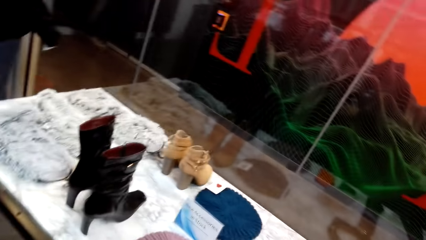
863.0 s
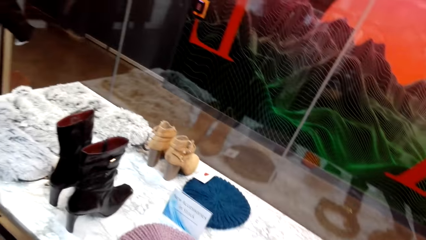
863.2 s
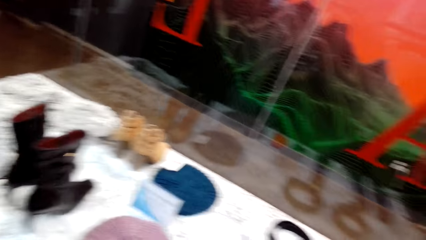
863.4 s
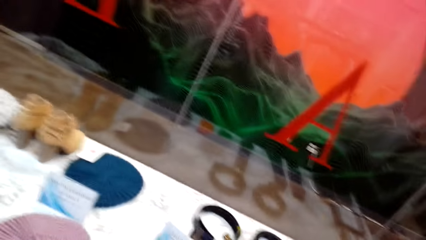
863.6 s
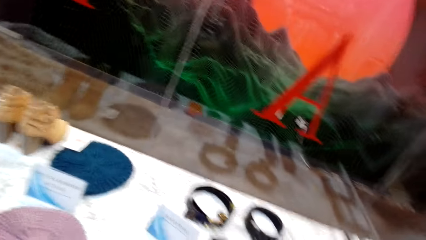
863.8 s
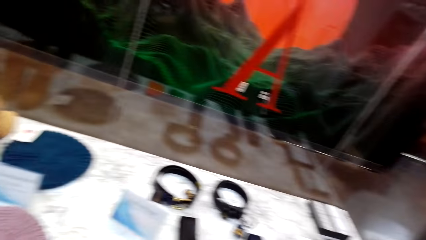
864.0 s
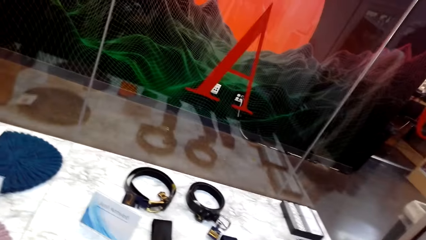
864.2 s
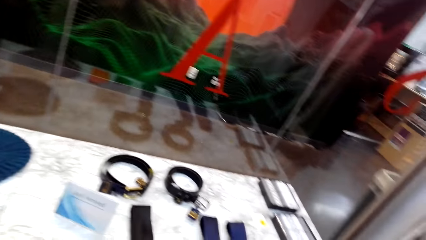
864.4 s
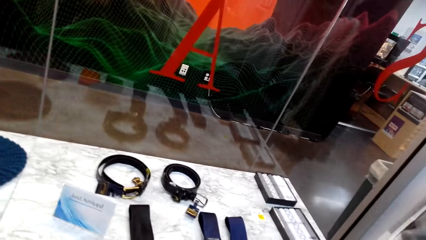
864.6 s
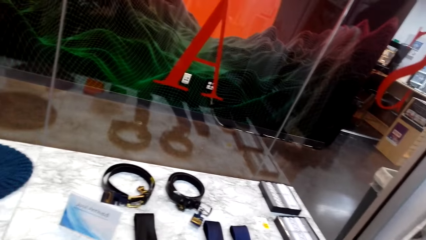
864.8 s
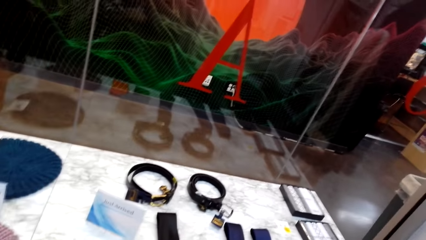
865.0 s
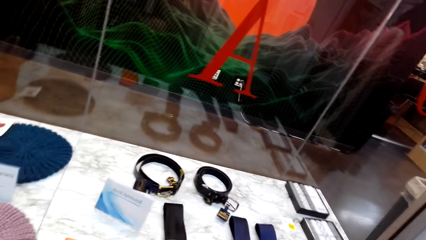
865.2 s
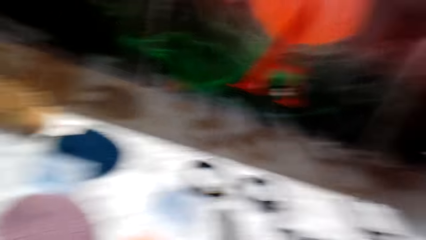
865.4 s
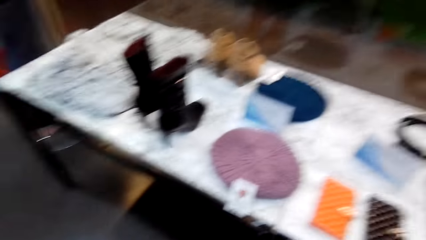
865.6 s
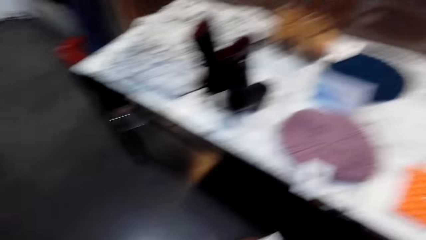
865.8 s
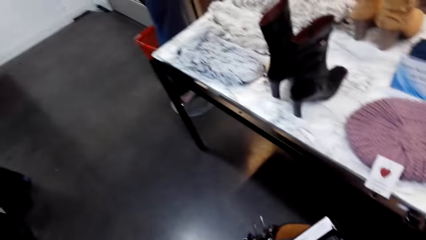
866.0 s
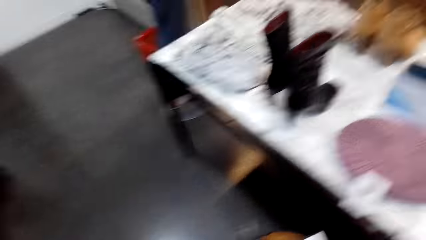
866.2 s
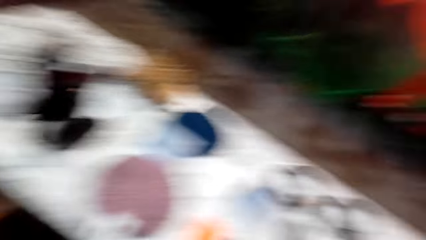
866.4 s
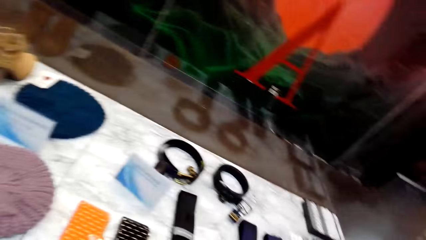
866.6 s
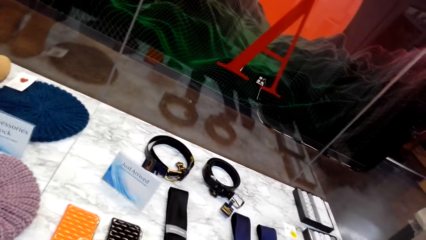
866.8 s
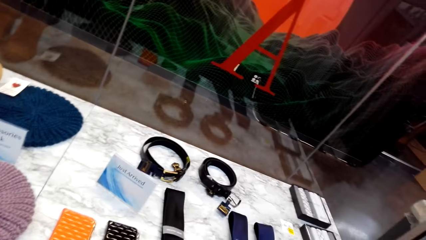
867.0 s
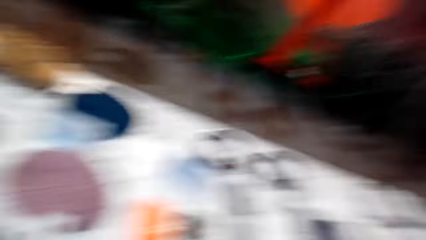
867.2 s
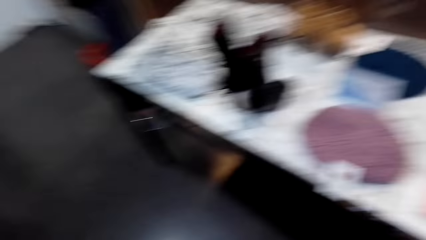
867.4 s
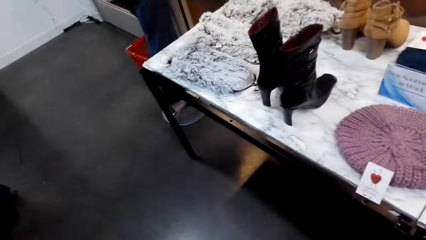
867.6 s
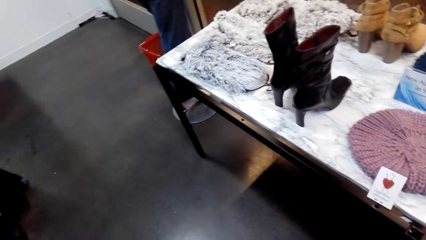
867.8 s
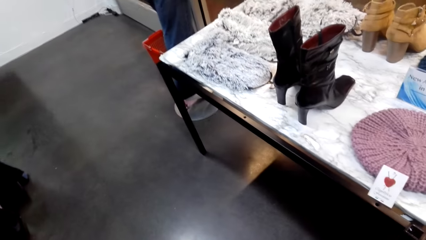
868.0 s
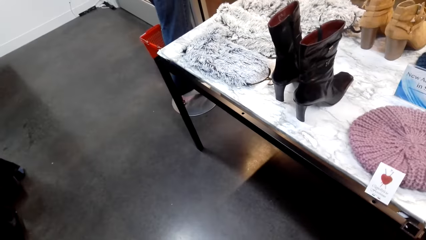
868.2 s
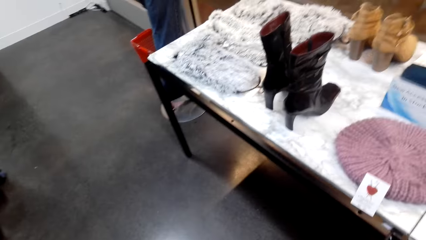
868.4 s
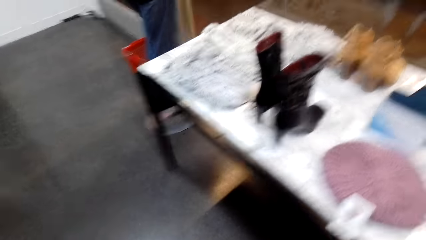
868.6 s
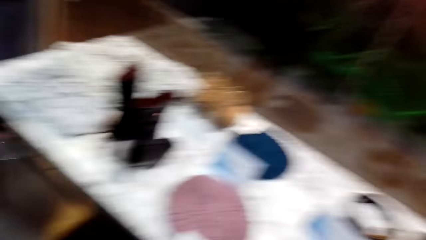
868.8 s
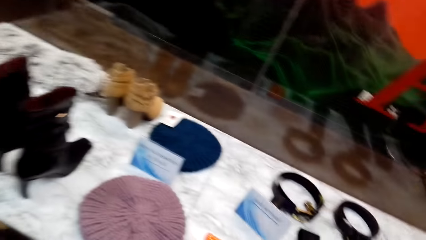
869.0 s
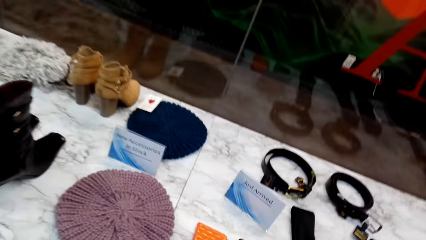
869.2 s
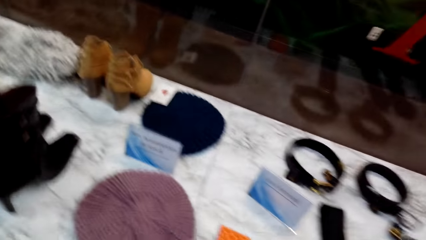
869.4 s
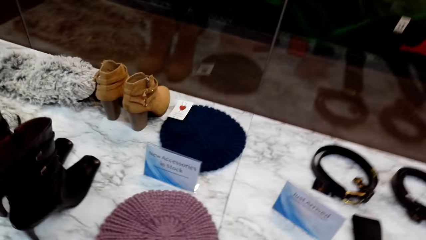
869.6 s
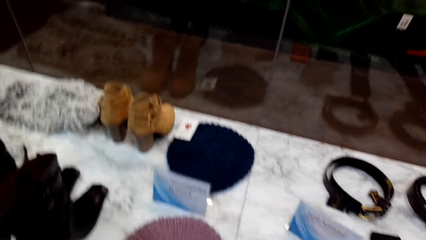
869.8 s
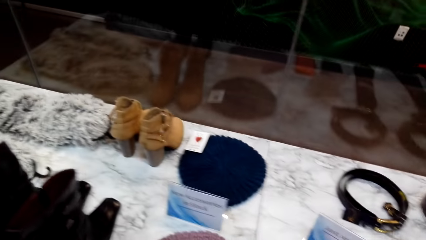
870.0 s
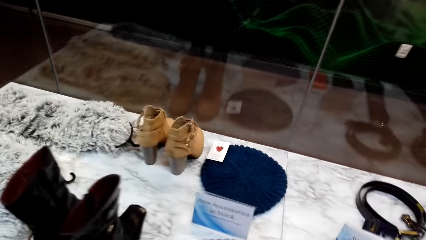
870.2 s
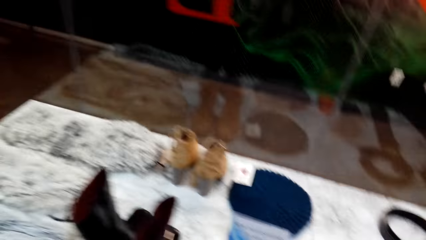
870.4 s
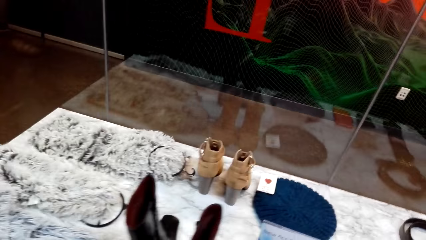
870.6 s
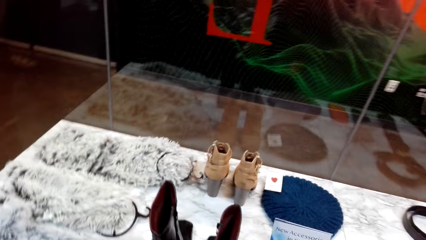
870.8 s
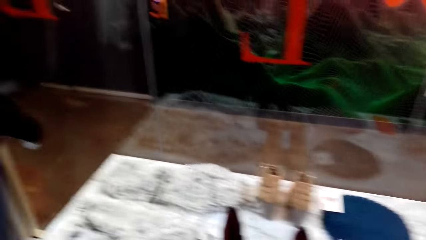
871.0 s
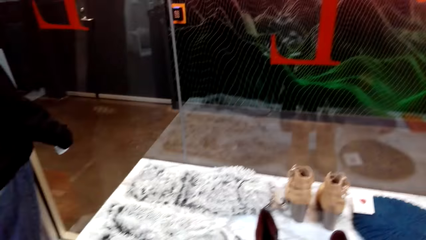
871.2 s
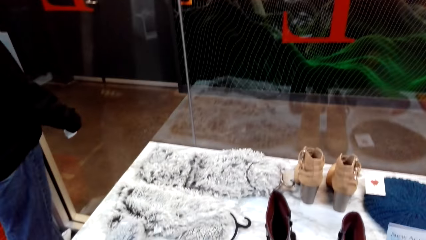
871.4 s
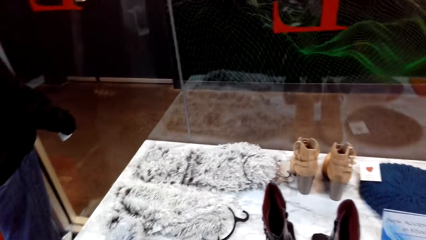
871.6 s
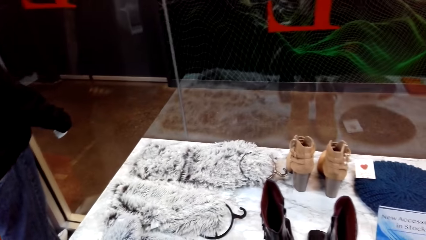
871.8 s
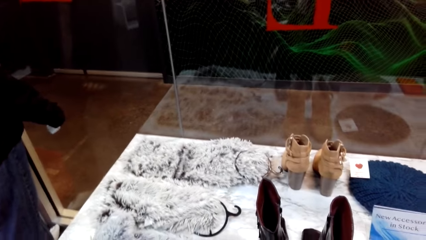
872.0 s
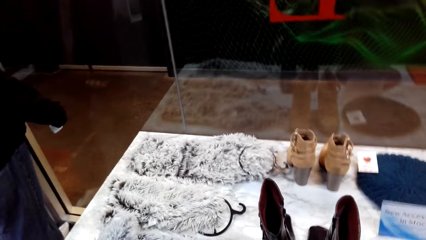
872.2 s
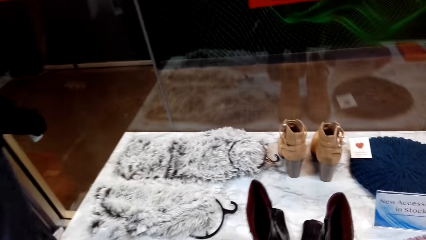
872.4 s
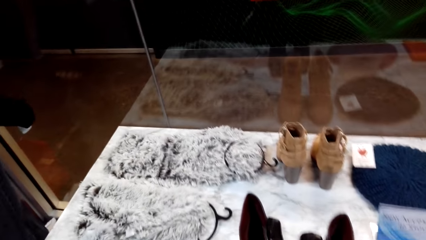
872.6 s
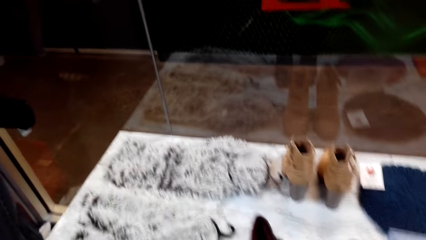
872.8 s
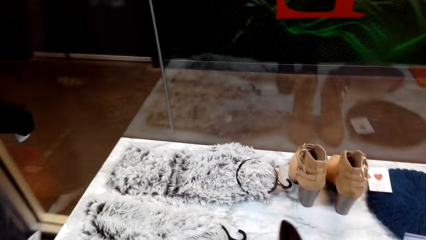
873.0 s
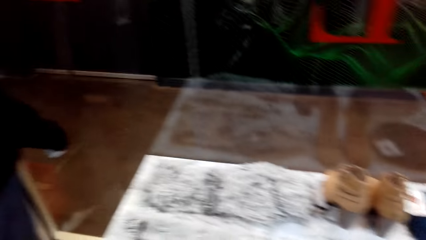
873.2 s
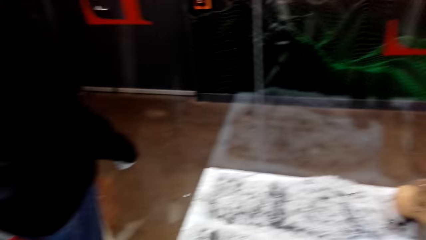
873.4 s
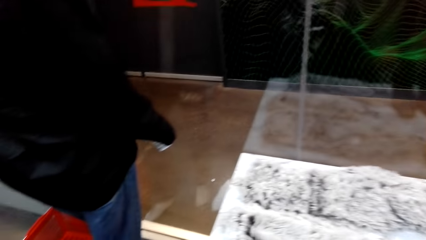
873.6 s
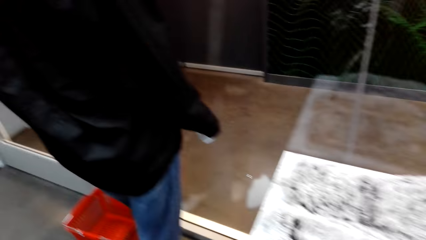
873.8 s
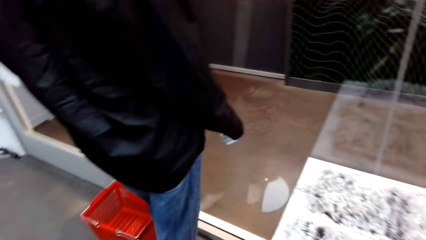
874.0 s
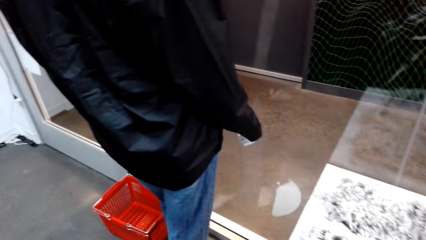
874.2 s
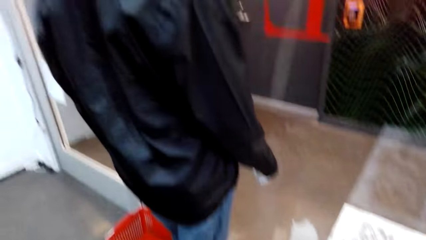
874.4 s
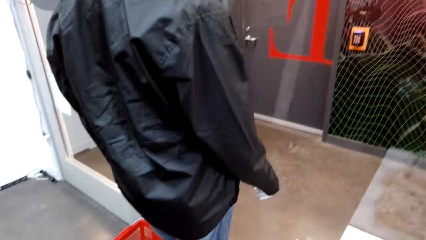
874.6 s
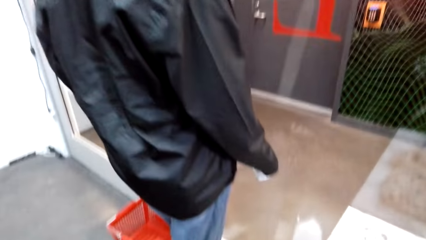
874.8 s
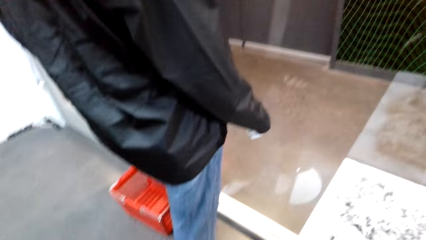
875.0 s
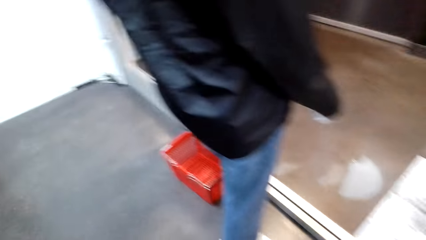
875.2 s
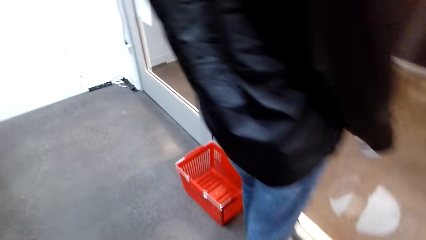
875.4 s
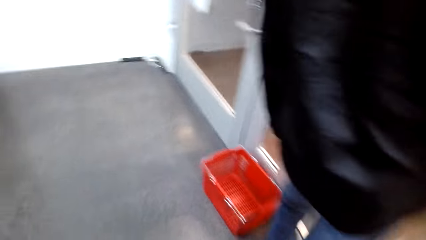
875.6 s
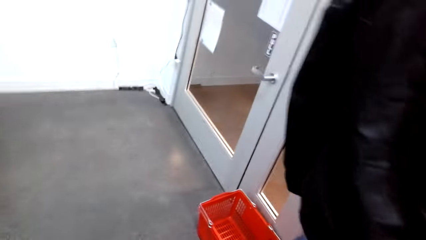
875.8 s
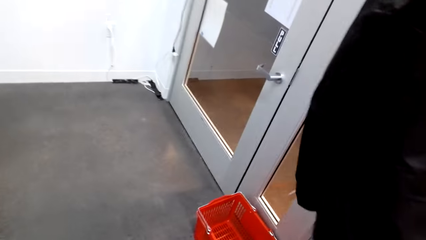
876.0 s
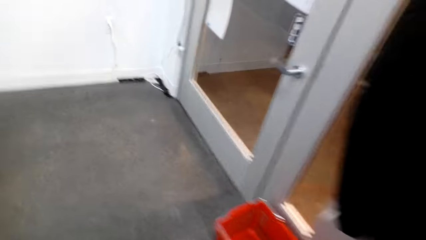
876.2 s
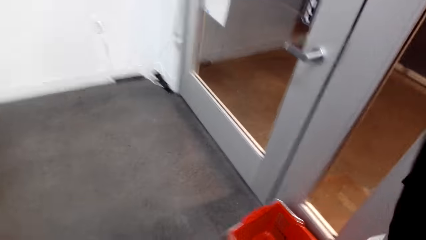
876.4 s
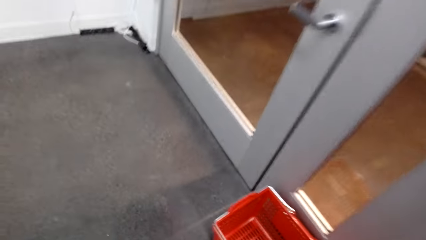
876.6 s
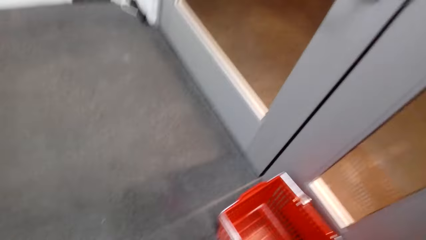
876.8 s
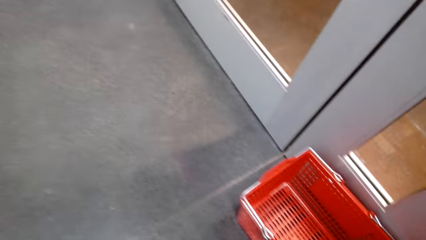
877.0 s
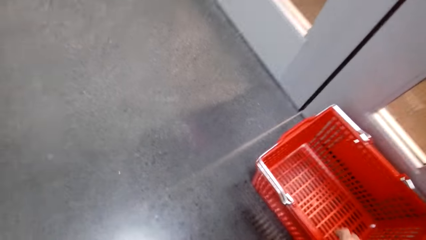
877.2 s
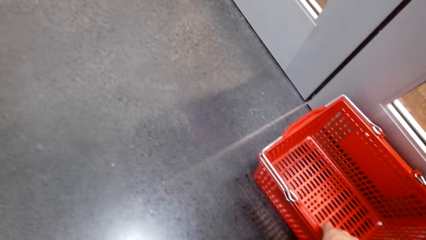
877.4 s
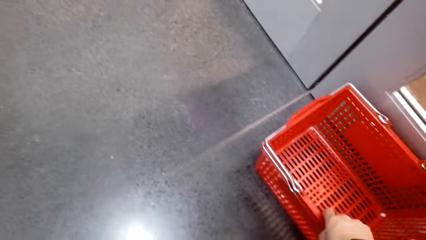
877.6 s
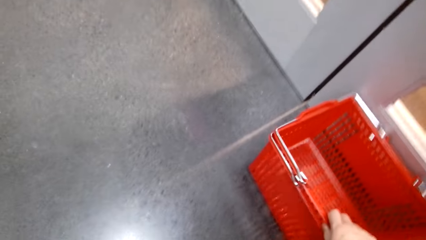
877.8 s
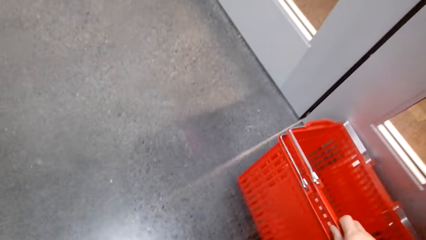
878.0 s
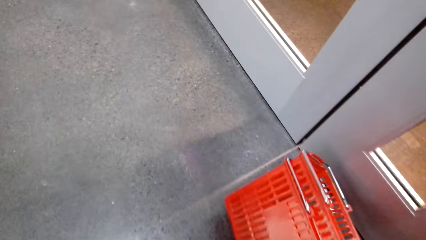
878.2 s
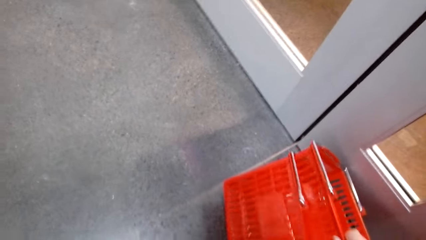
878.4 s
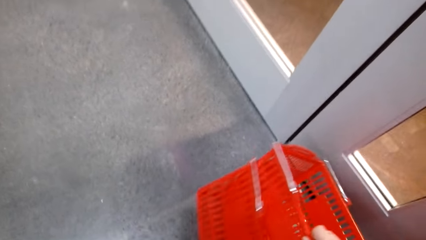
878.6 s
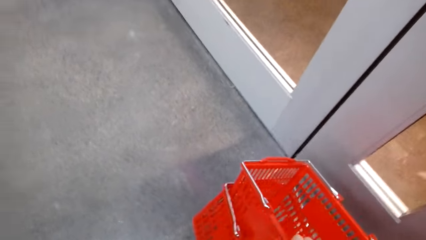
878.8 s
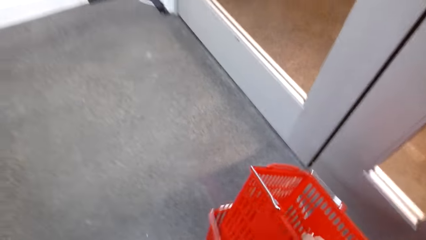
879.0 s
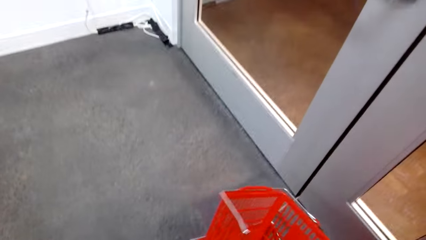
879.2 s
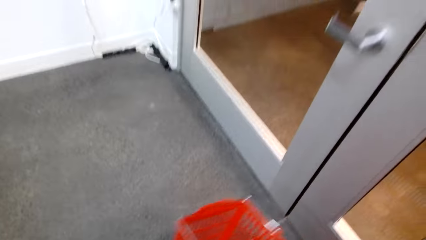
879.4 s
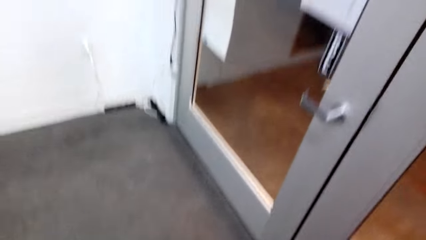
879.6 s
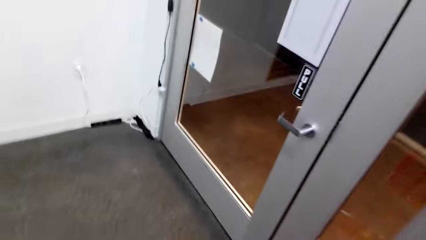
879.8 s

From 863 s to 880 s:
The camera wearer walks around the cloth store. They look around repeatedly. They talk. They pick up a shopping basket.
